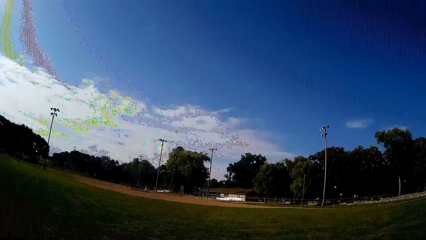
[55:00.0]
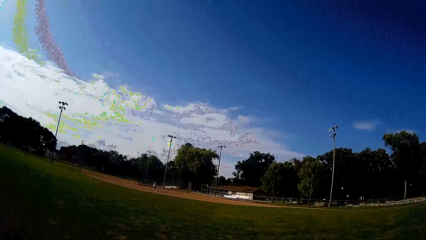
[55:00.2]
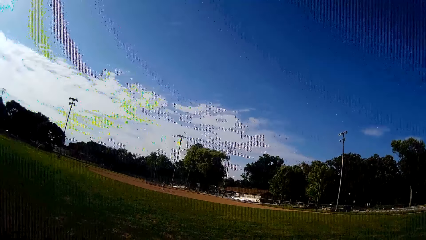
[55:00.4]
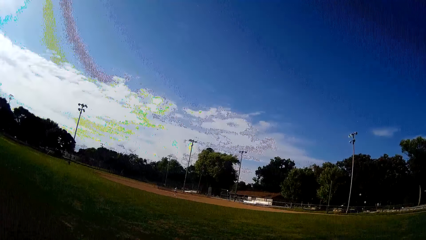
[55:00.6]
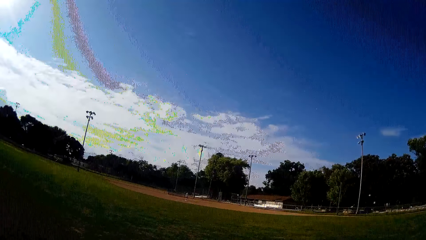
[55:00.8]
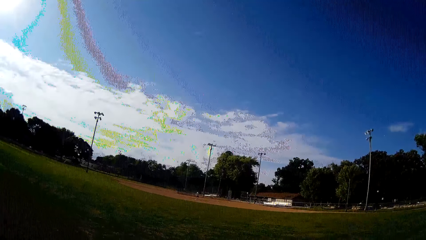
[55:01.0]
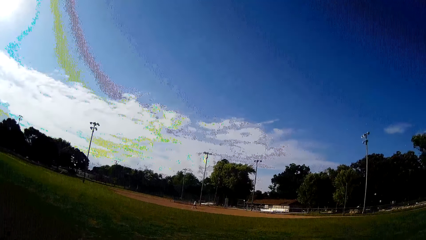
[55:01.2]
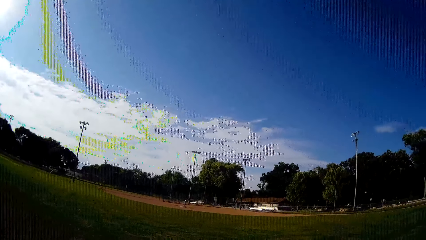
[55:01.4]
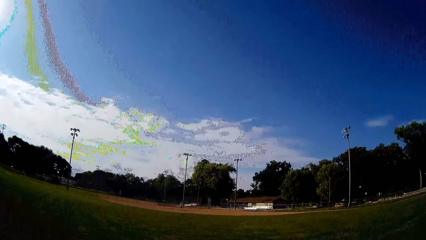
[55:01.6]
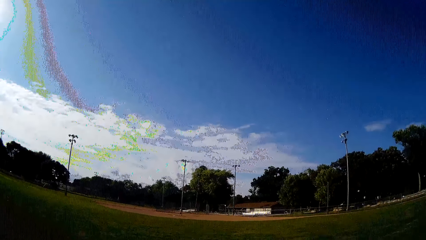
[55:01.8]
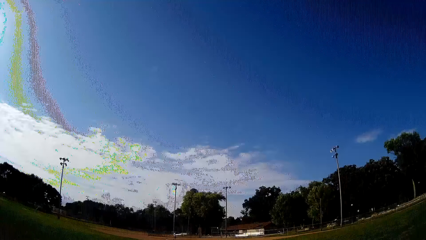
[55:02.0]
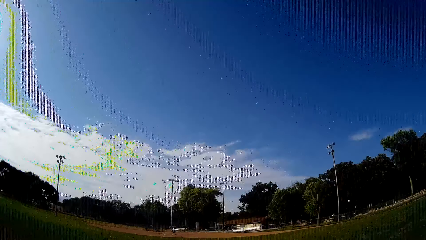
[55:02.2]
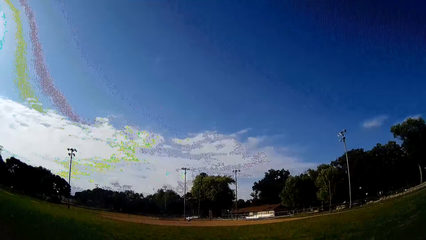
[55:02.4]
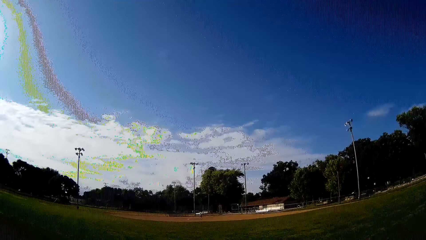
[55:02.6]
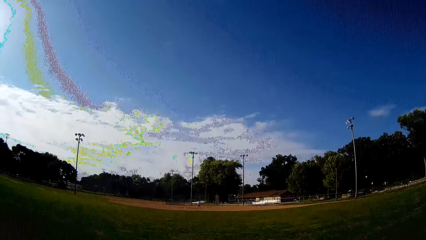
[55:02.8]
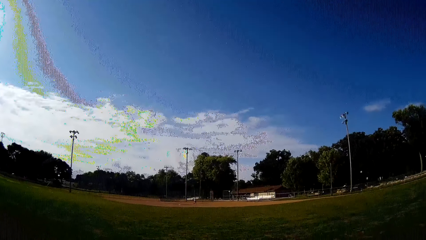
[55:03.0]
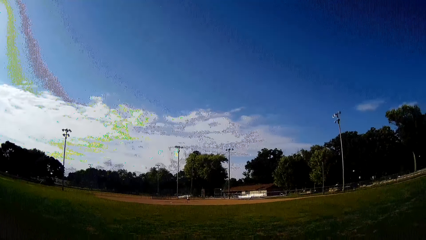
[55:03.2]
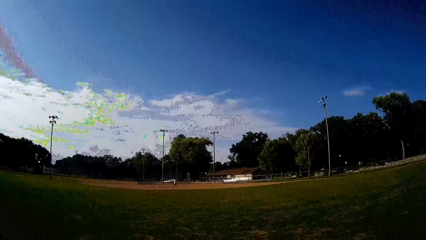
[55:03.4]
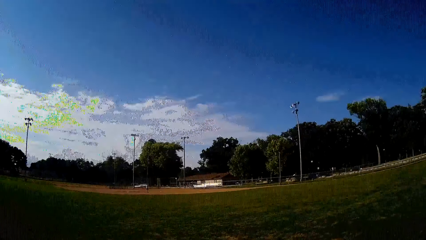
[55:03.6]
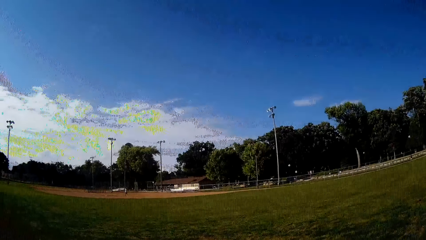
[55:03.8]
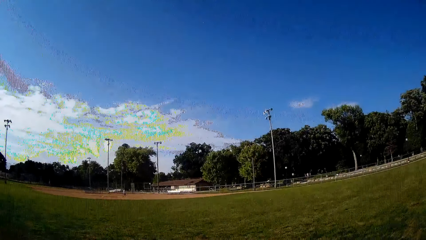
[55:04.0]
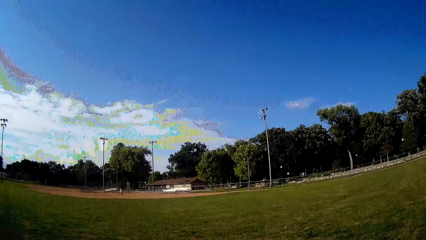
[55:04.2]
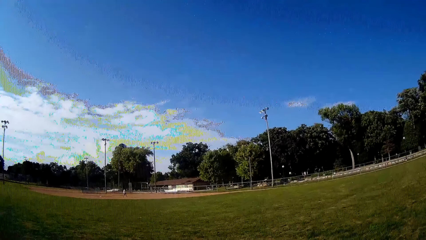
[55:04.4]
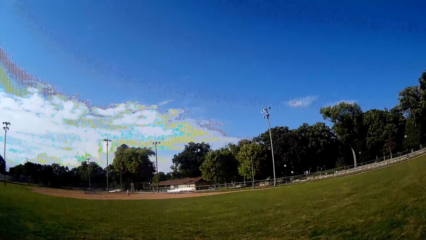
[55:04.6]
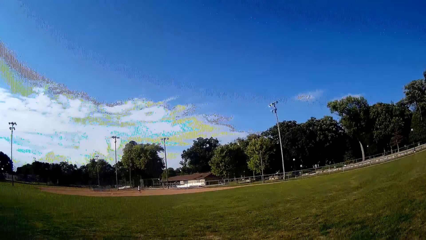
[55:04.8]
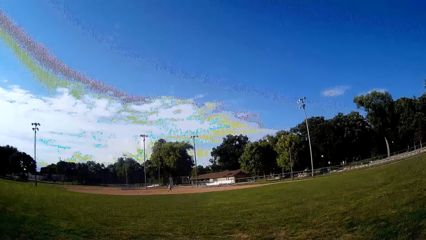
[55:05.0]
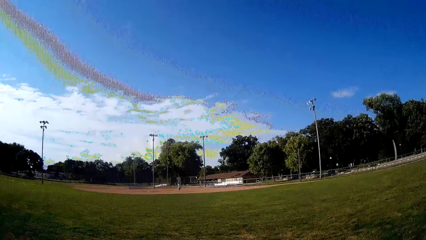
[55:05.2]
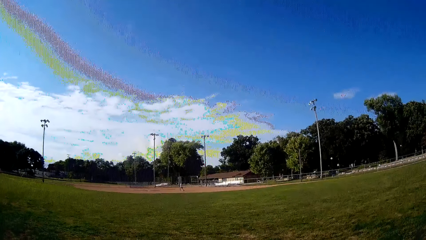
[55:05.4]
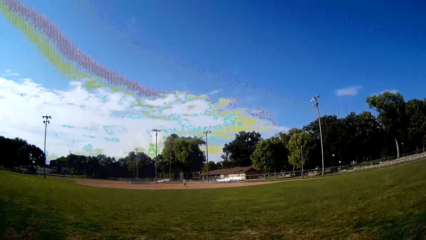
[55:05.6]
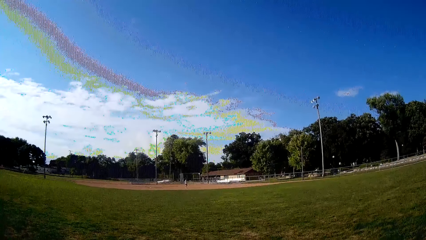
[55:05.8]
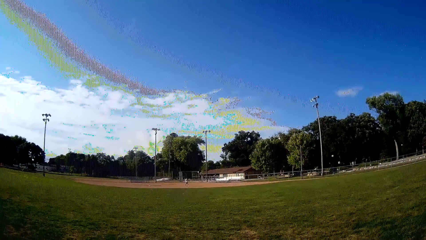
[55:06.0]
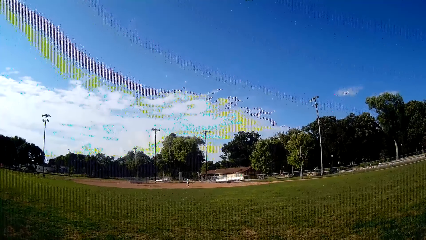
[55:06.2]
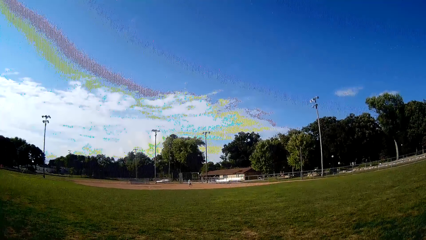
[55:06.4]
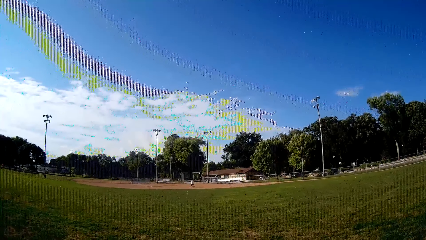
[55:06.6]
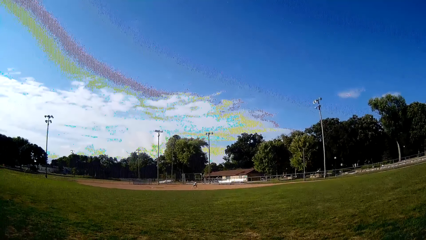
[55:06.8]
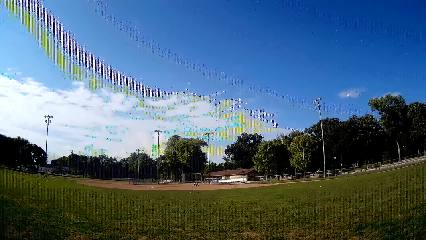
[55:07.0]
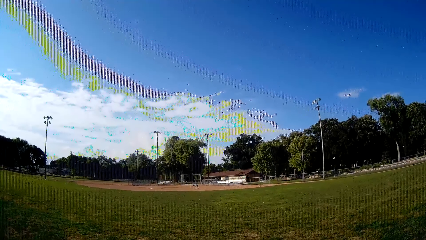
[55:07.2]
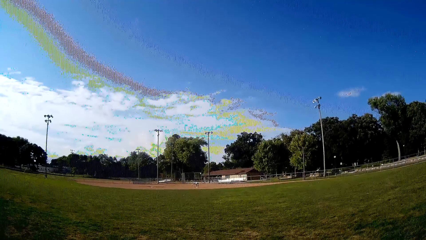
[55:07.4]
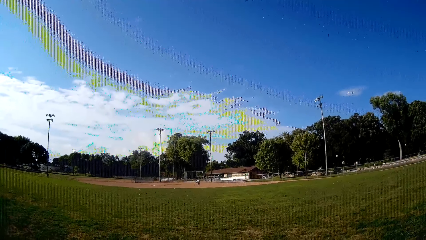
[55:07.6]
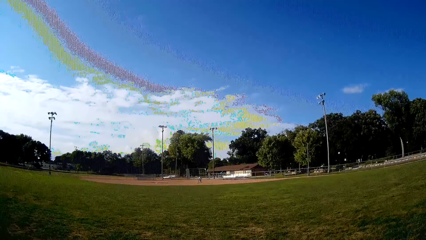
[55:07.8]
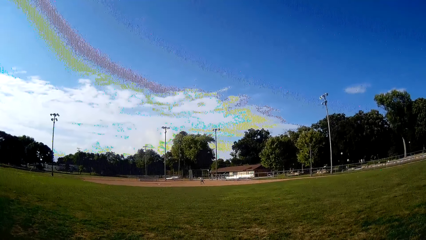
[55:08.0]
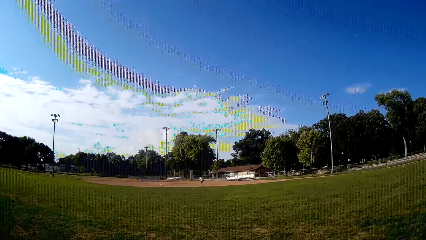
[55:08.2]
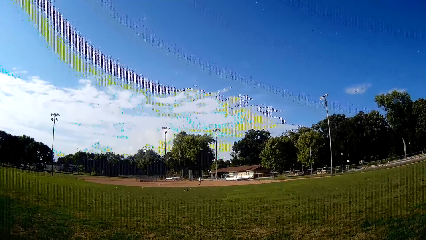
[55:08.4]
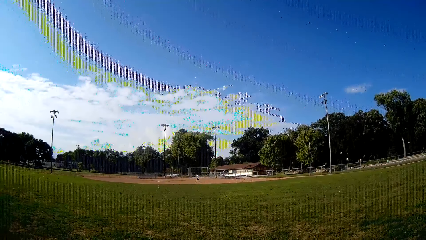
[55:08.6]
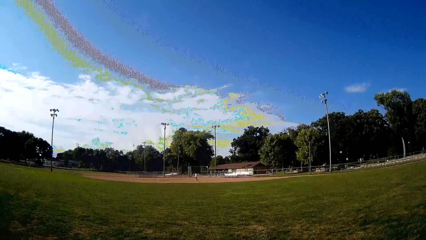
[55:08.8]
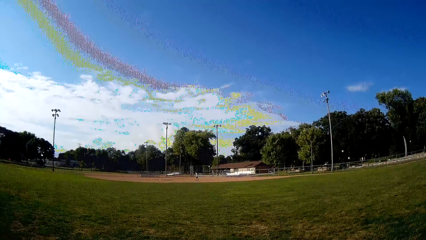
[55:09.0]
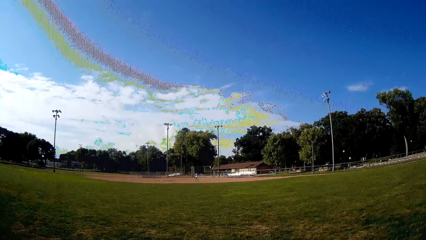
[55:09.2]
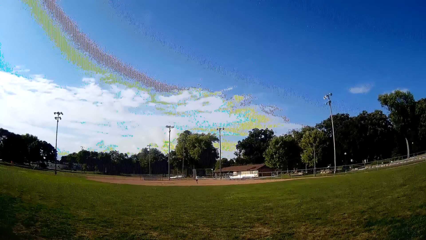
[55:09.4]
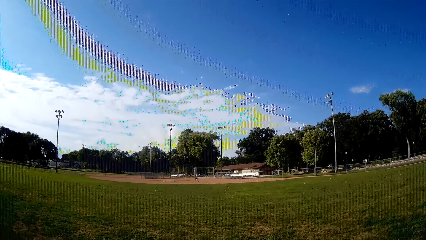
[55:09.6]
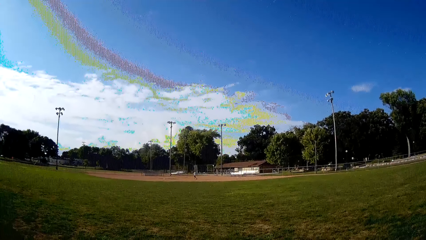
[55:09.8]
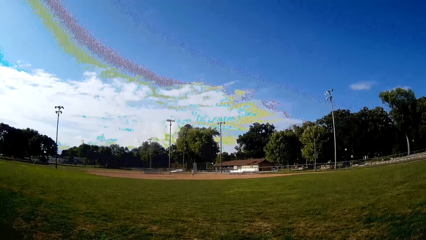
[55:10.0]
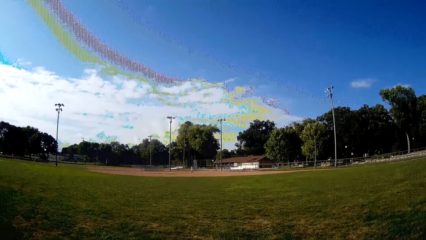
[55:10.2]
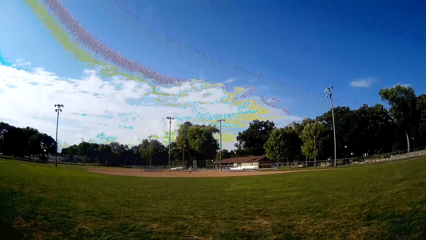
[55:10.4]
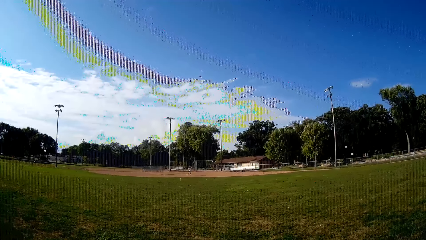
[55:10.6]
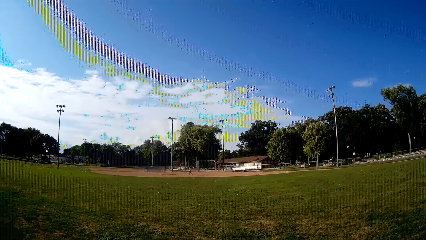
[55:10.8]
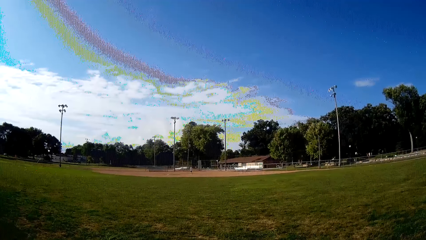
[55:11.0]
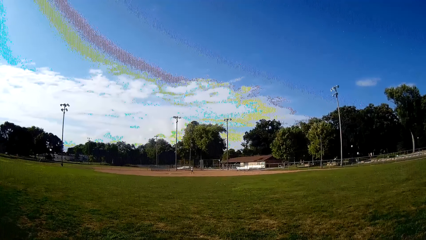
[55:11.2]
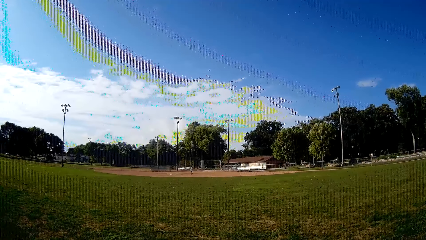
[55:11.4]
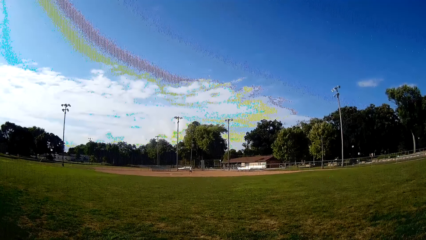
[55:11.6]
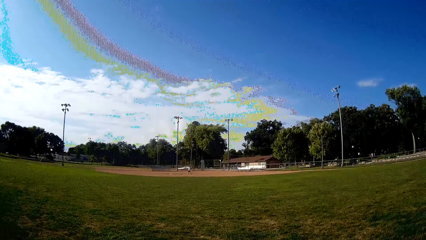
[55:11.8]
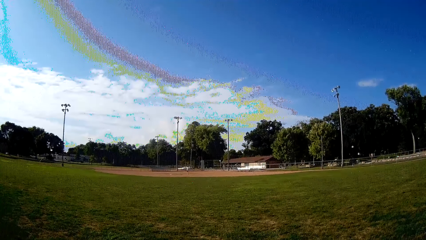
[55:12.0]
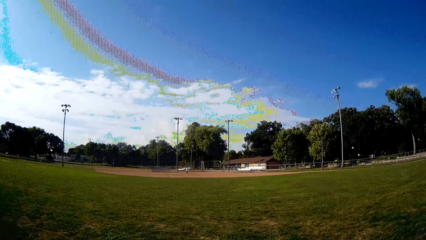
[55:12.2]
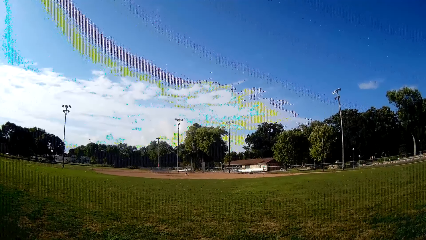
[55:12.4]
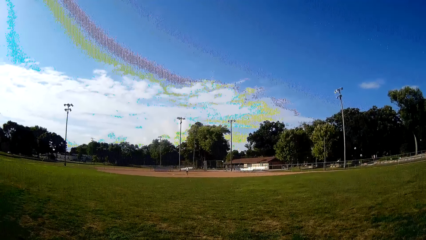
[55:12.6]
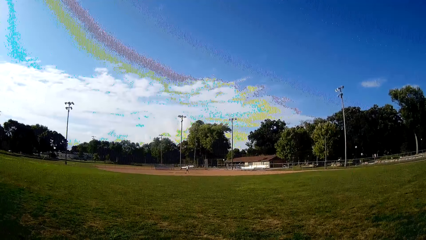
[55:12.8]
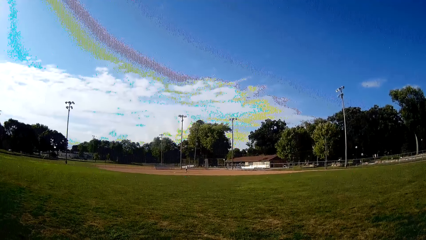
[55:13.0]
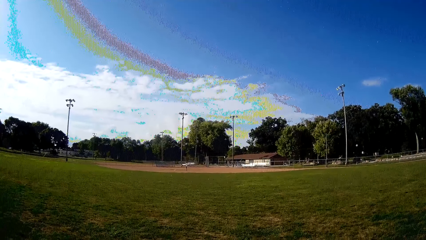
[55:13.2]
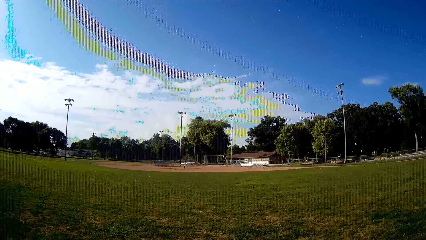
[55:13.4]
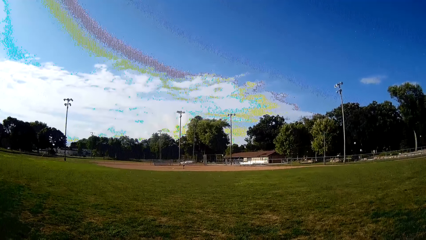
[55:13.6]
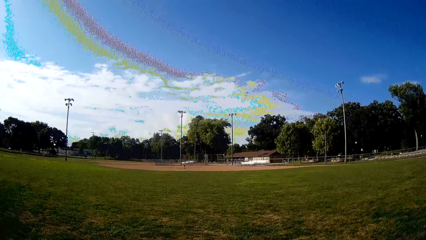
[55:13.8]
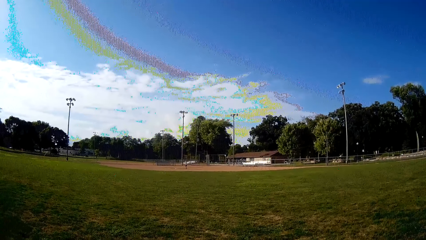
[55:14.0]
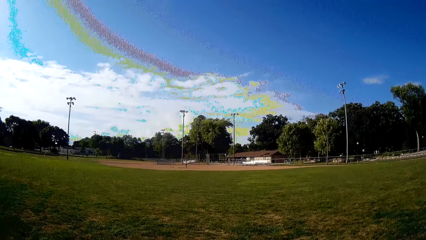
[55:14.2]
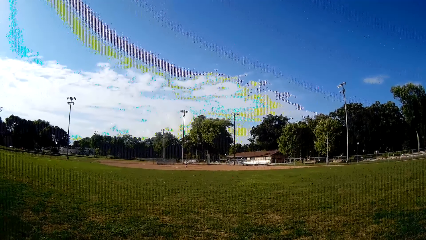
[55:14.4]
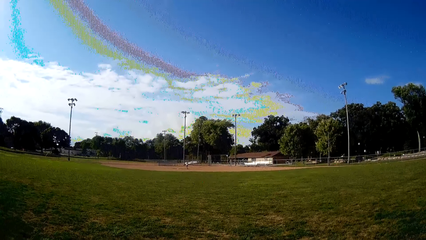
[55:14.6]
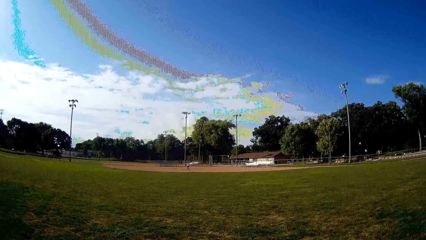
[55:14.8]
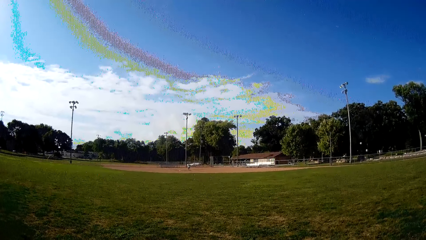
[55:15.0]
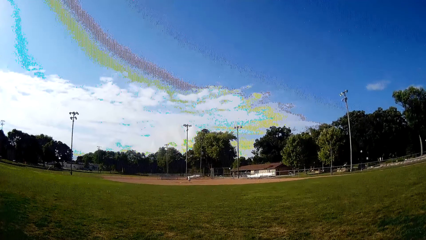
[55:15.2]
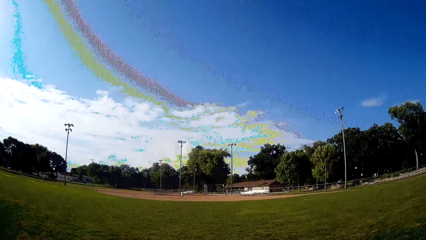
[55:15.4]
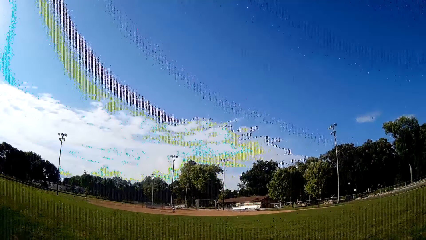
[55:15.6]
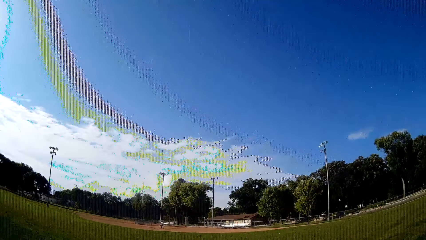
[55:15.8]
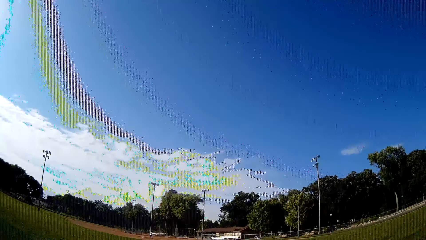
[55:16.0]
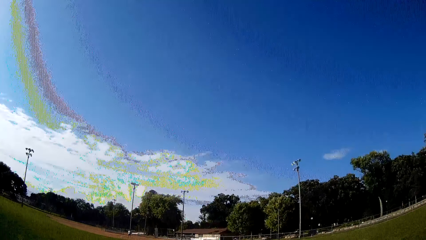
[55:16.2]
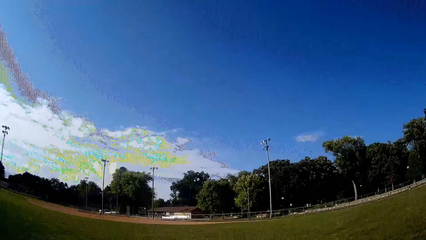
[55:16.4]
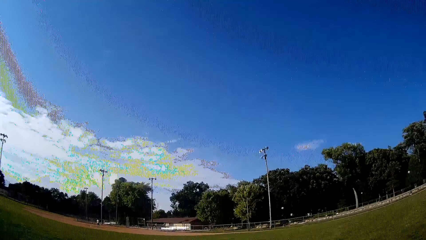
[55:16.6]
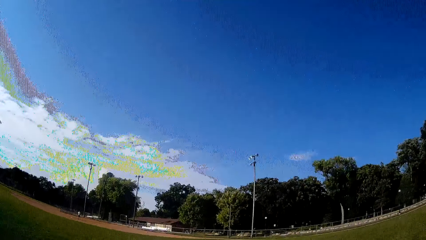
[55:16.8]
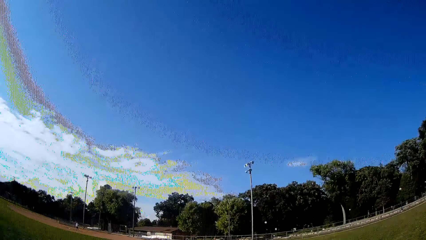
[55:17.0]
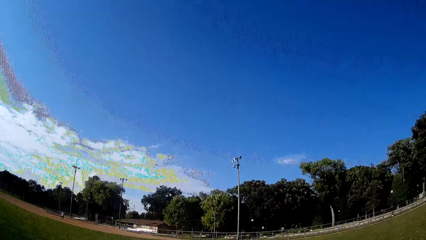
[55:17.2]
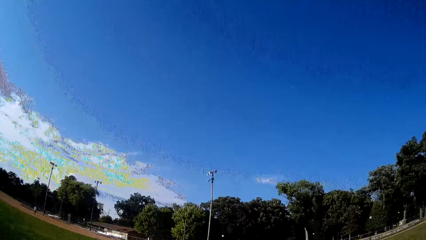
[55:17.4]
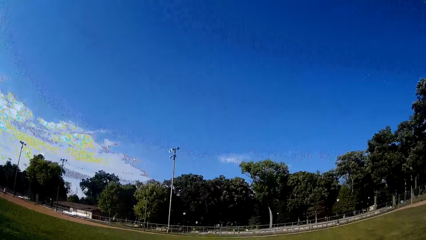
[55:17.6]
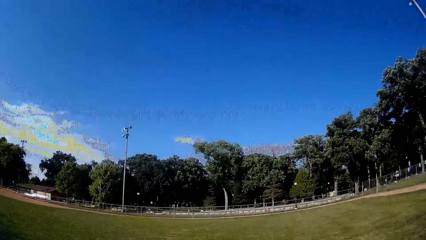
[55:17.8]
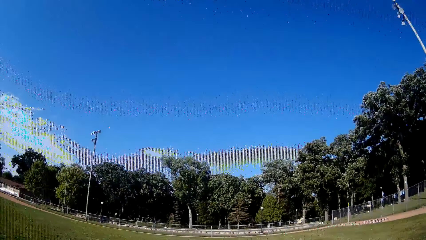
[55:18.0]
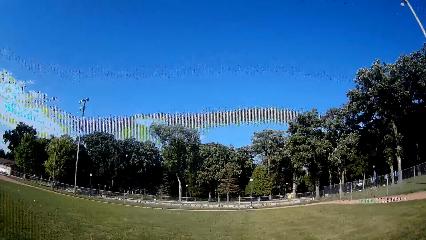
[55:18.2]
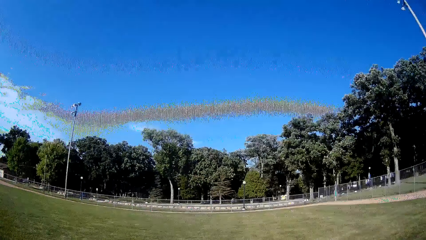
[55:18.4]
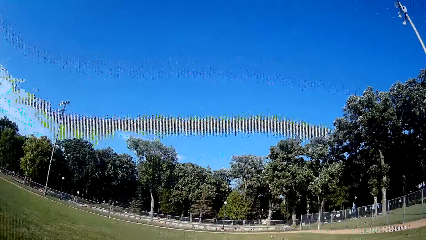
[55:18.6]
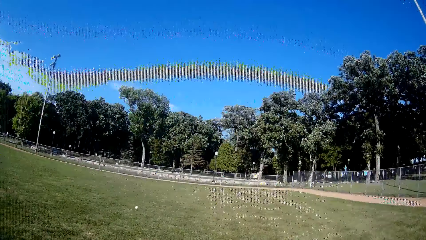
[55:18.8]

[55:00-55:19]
The man walks towards the ball. Another man picks up the ball from the ground. The first man walks back to his position. The first man plays the ball with a bat towards the camera wearer. The camera wearer jogs towards the ball in the field.
